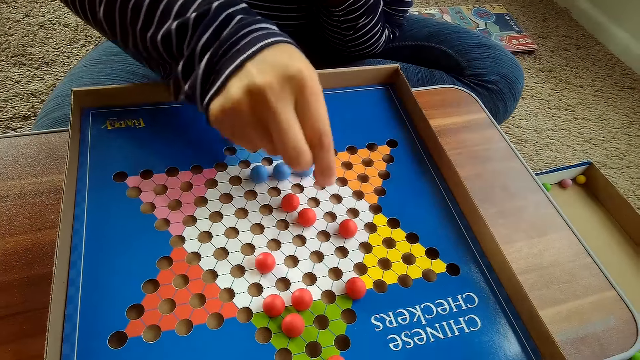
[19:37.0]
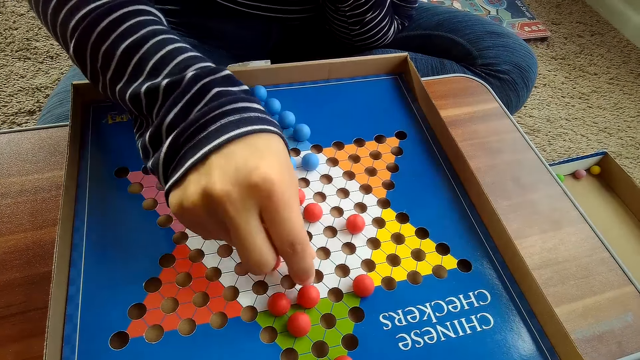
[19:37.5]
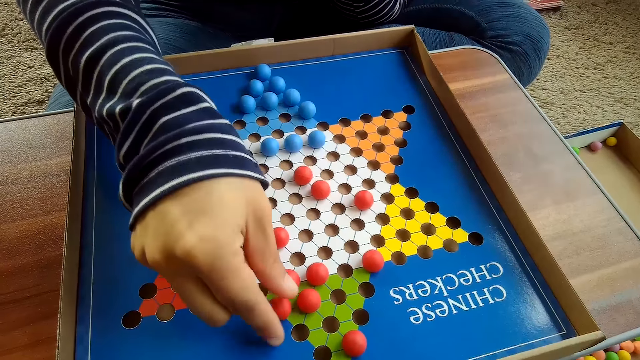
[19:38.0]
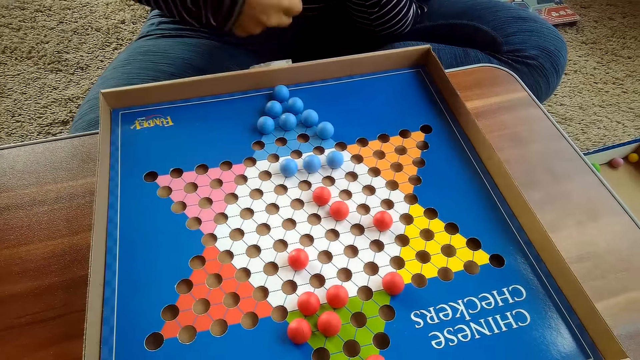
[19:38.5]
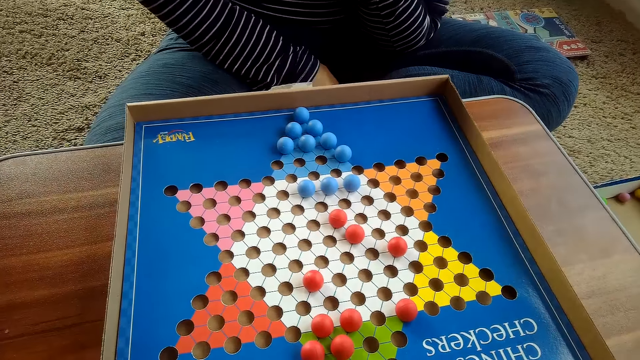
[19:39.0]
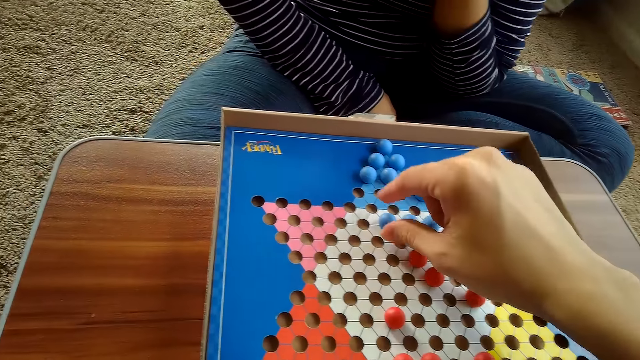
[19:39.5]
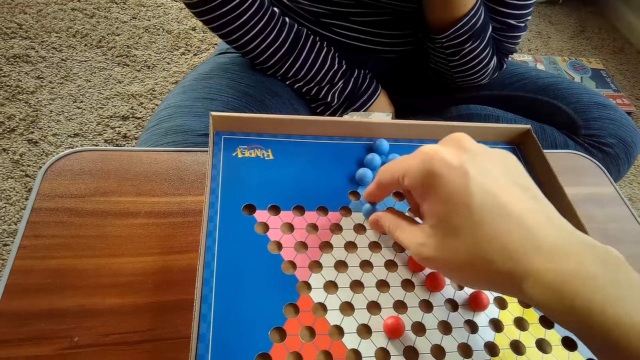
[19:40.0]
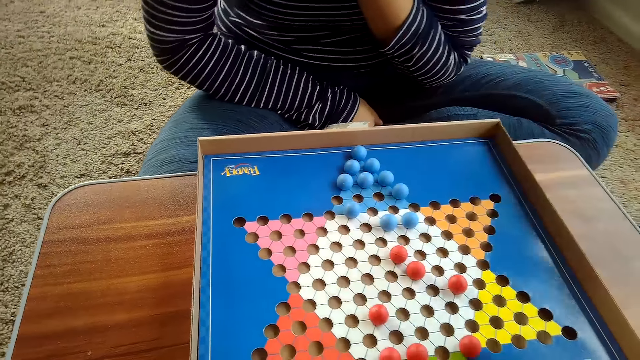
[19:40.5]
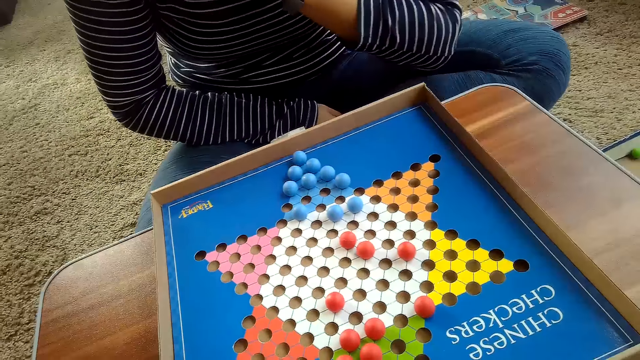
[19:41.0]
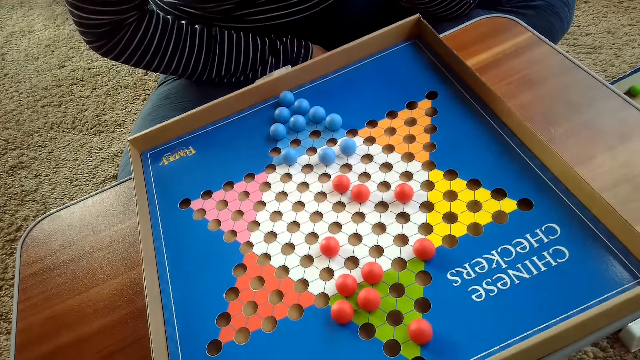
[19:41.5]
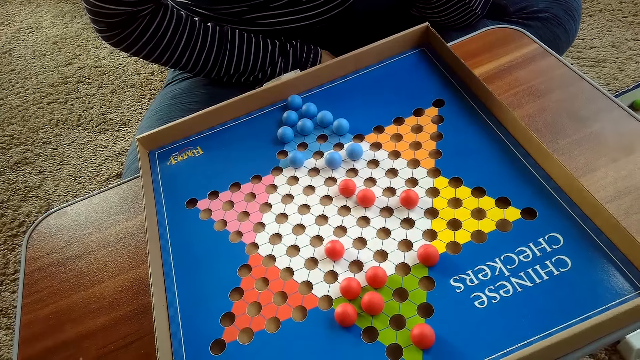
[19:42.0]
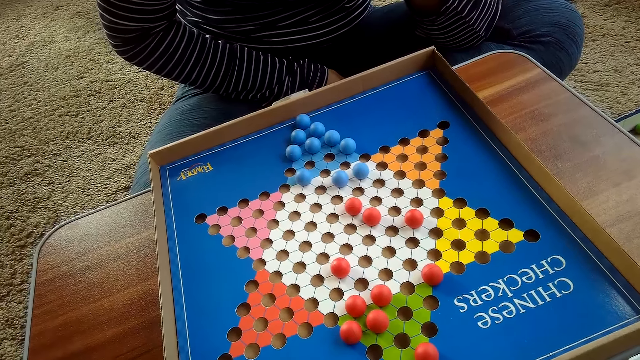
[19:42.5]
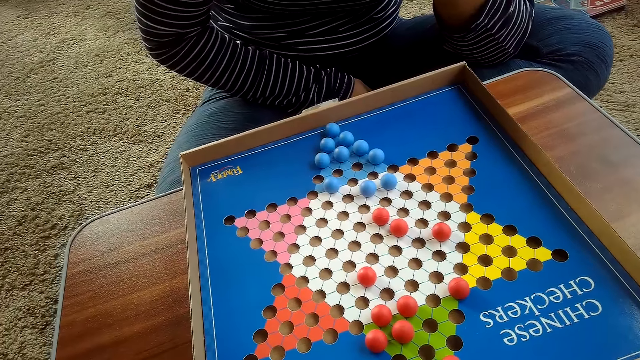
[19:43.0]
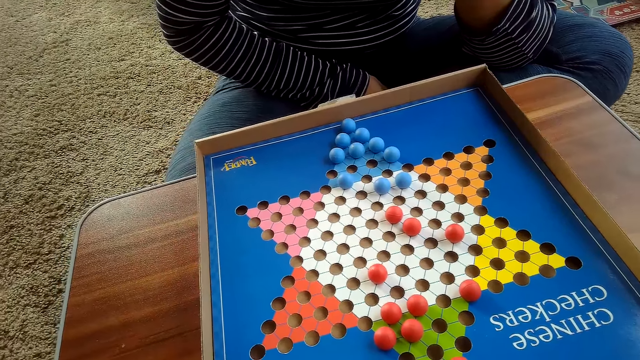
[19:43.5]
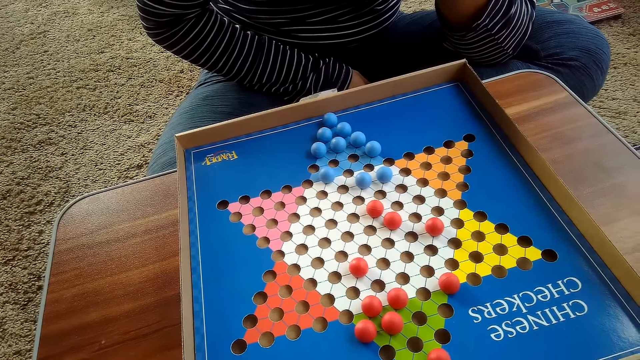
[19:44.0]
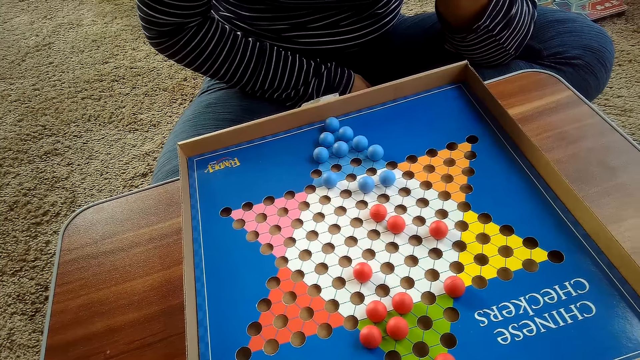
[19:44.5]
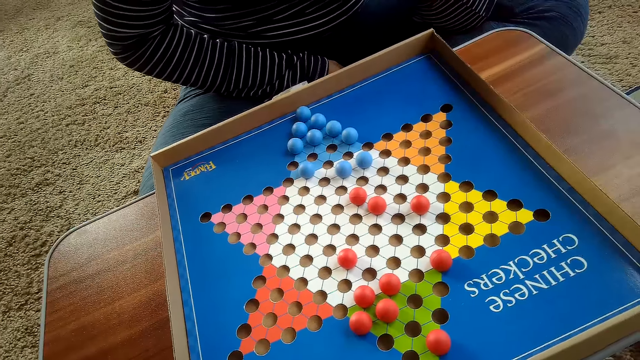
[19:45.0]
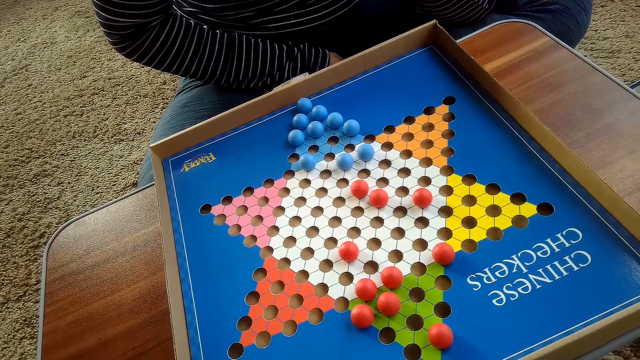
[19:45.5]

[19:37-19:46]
A woman moves another red Chinese checkers ball on the Chinese checkers board on the table with her right hand. The camera wearer touches another blue Chinese checkers ball on the Chinese checkers board on the table with his right hand. He moves the marble.

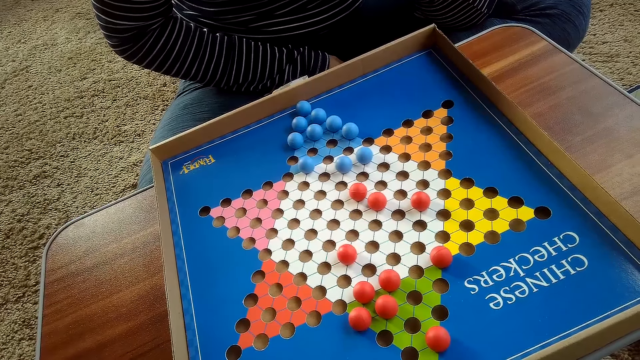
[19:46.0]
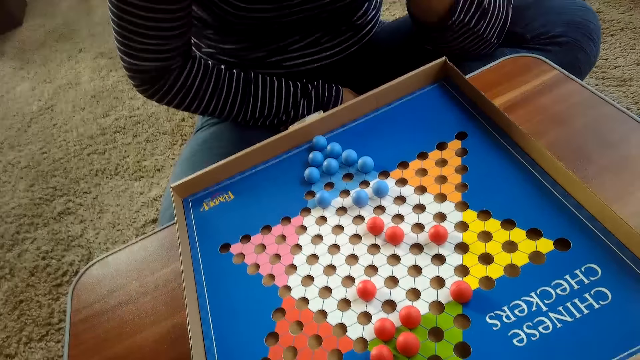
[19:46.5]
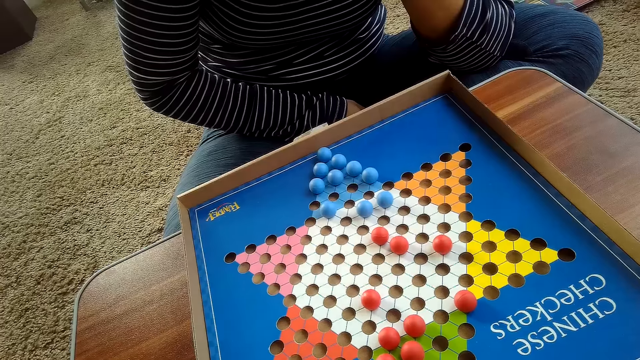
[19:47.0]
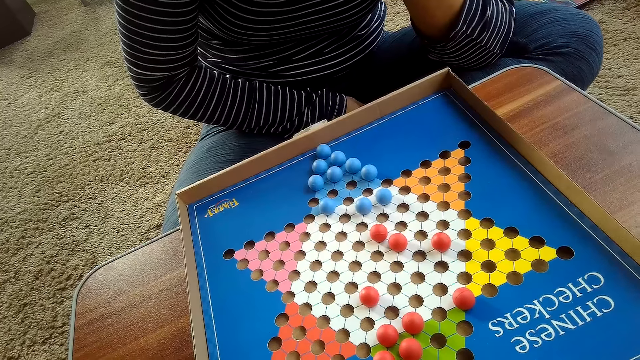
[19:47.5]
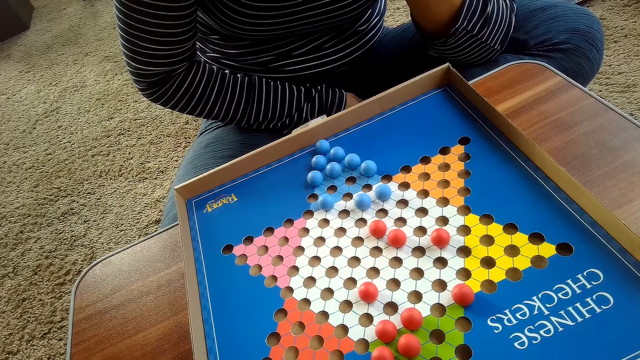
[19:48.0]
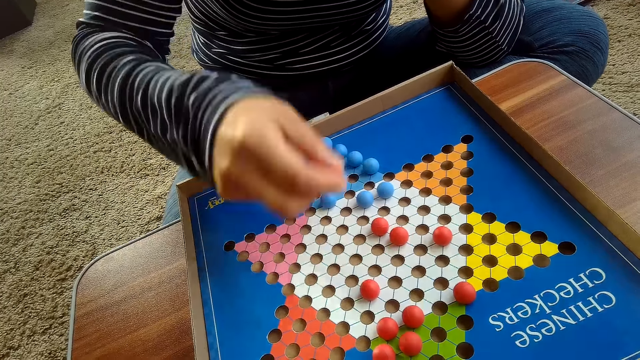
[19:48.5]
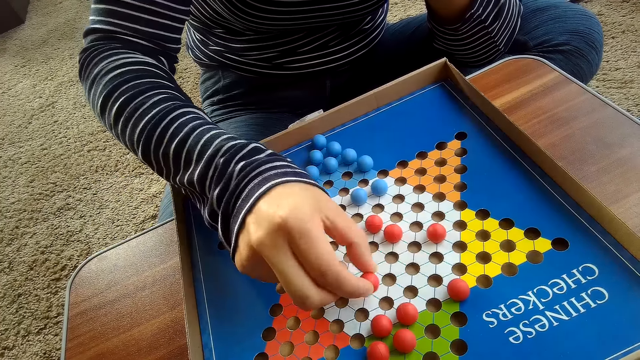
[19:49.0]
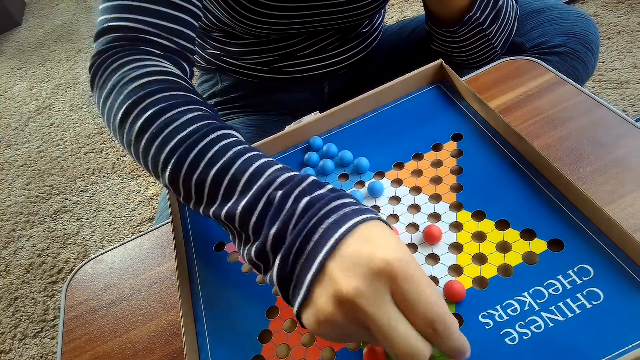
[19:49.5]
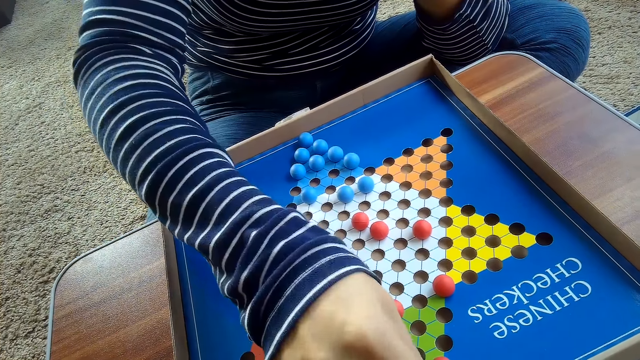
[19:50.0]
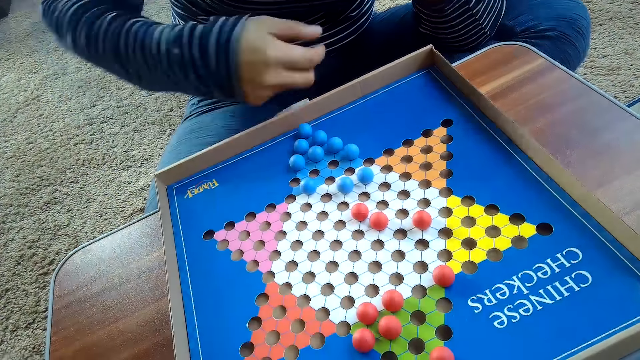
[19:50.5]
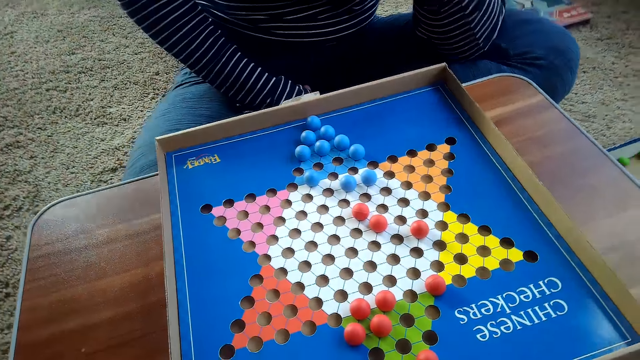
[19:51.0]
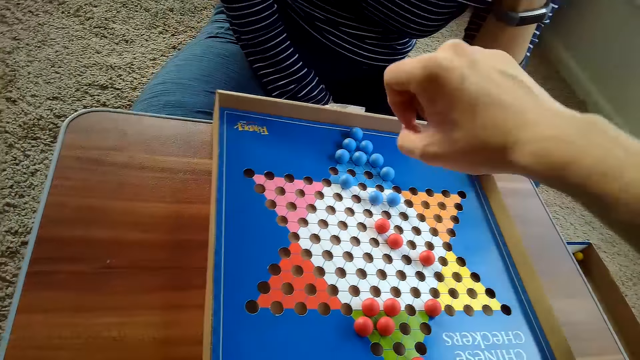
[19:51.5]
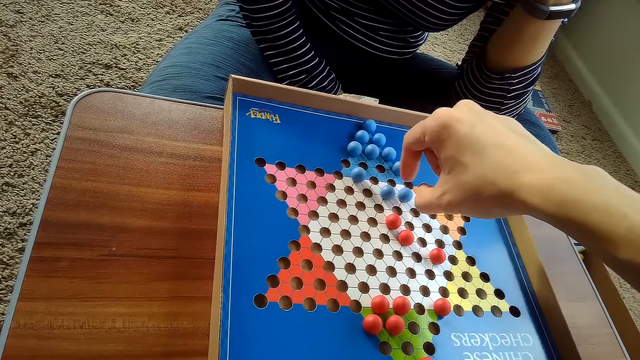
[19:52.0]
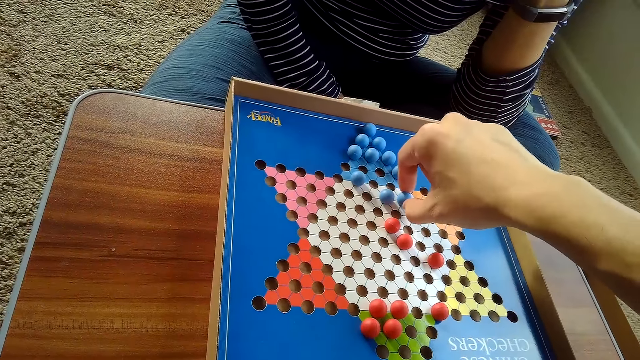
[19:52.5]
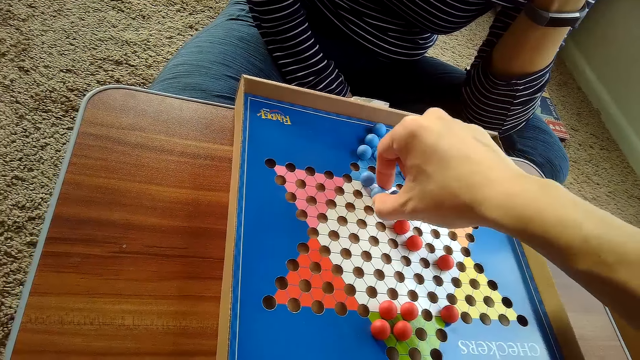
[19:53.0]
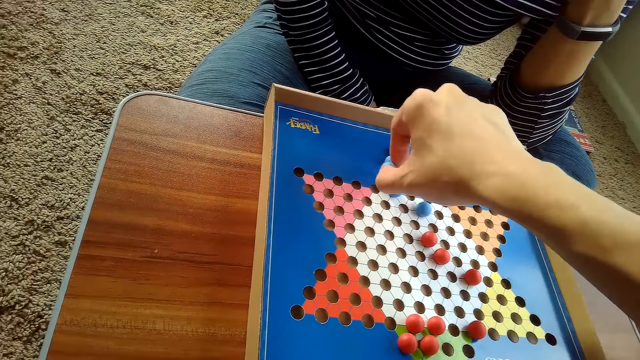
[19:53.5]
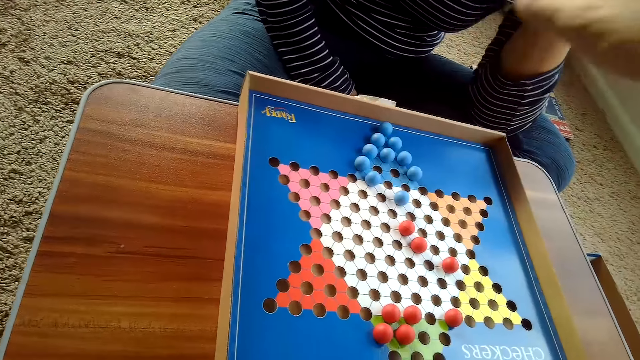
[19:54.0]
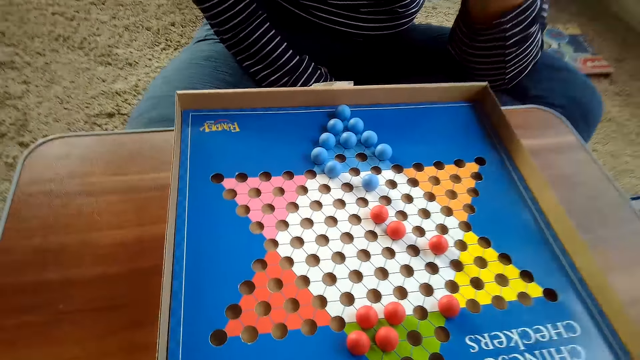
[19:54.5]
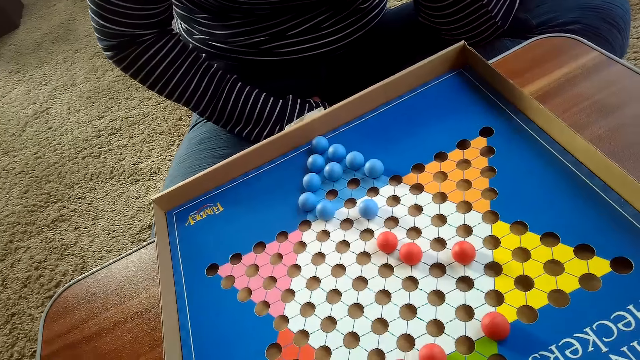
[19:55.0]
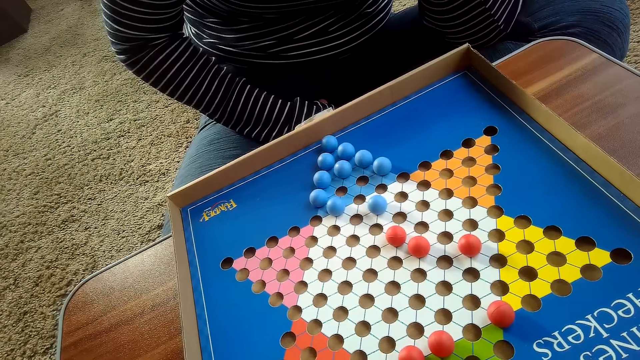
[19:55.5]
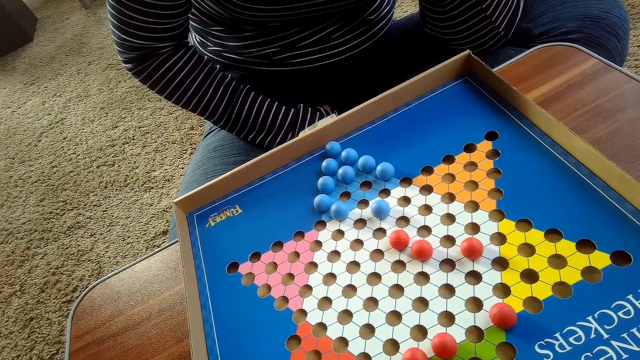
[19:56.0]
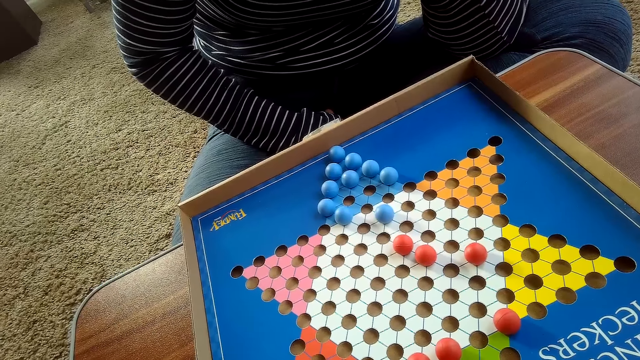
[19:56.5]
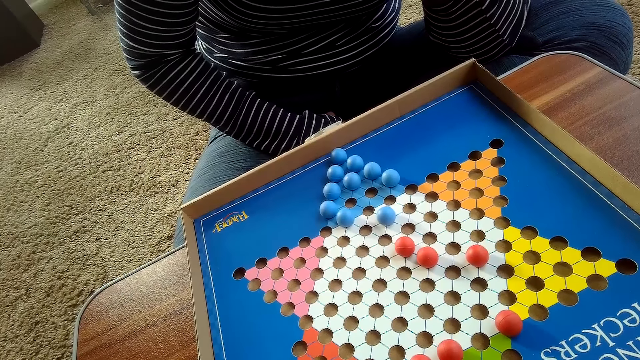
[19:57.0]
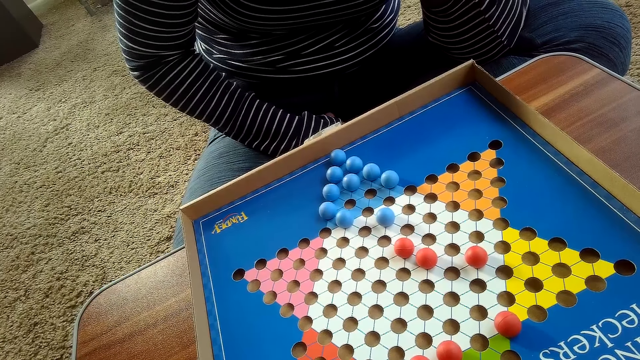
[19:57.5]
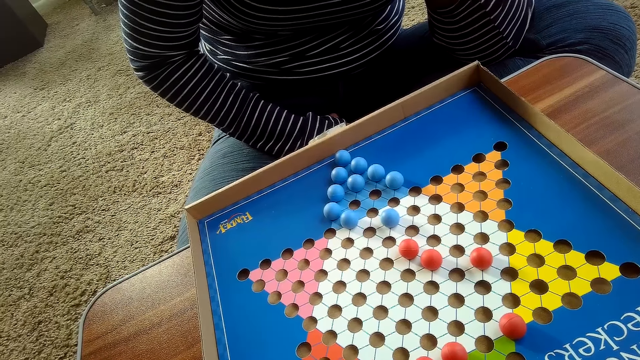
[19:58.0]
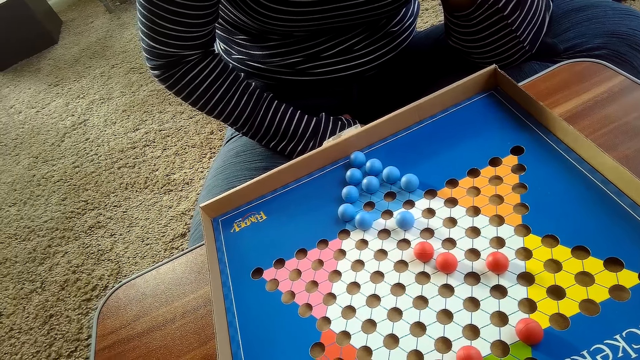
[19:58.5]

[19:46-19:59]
A woman moves another red Chinese checkers ball on the Chinese checkers board on the table with her right hand. She touches her thigh. The camera wearer moves another blue Chinese checkers ball on the Chinese checkers board on the table with his right hand.
